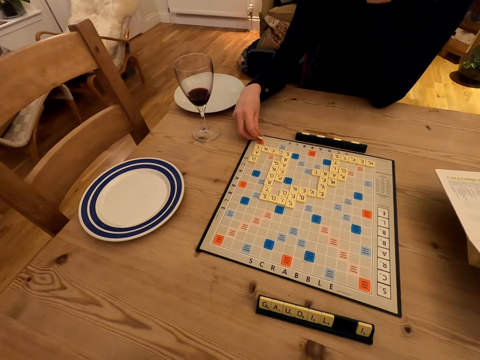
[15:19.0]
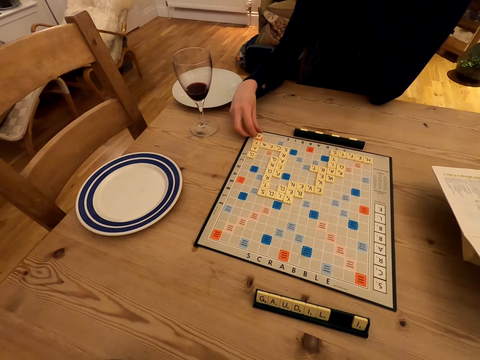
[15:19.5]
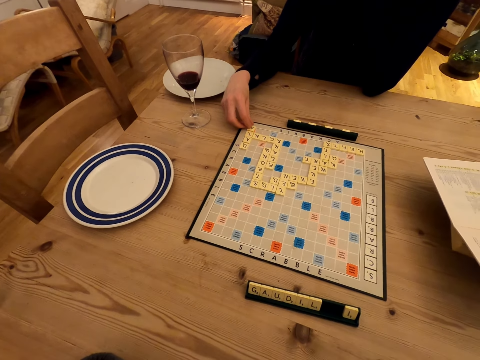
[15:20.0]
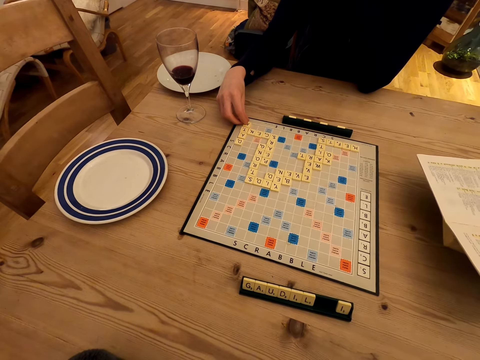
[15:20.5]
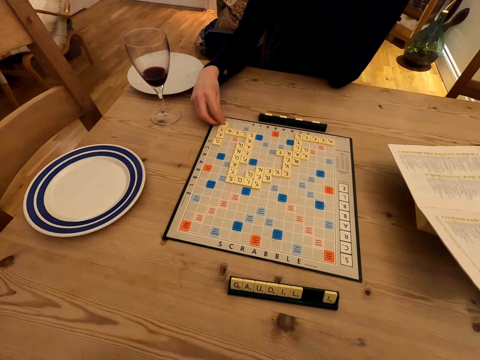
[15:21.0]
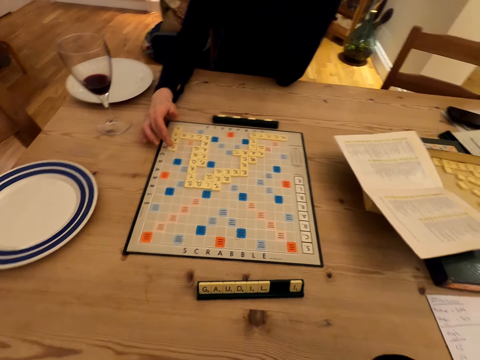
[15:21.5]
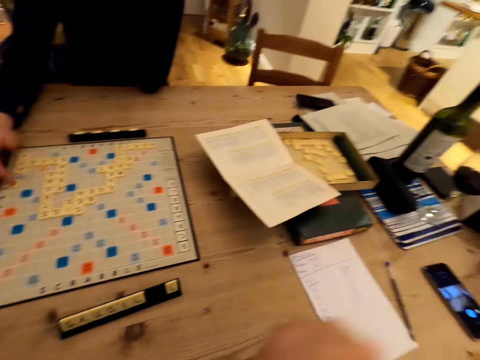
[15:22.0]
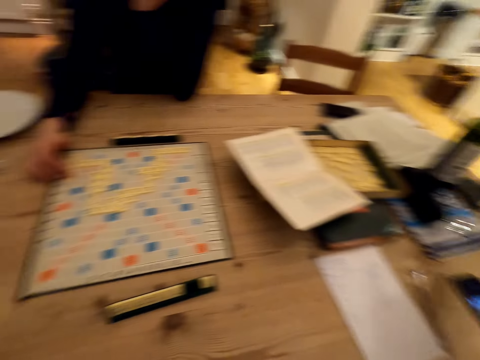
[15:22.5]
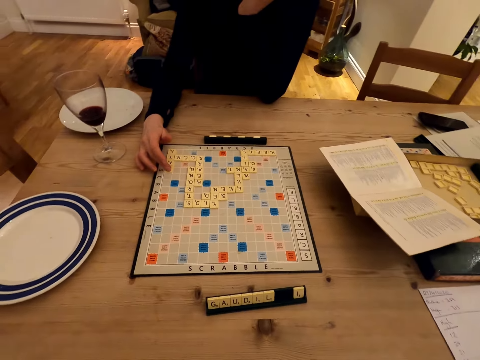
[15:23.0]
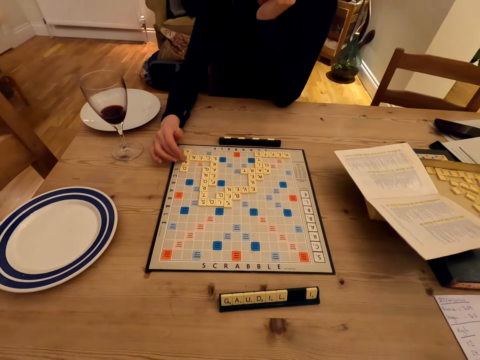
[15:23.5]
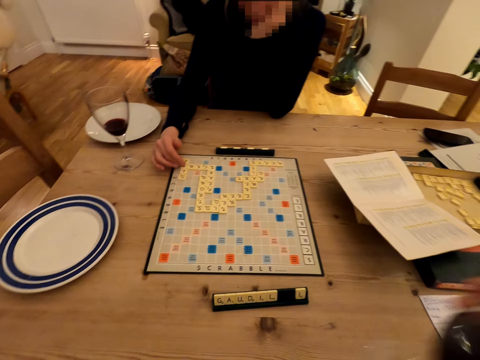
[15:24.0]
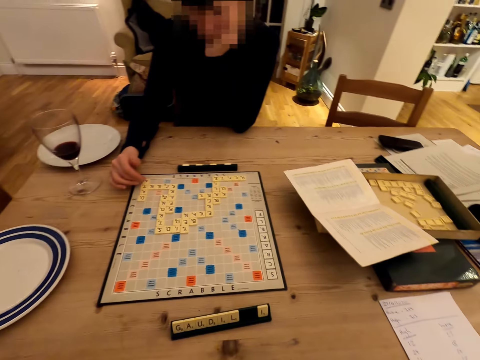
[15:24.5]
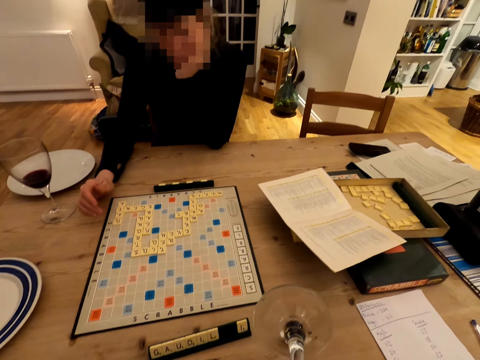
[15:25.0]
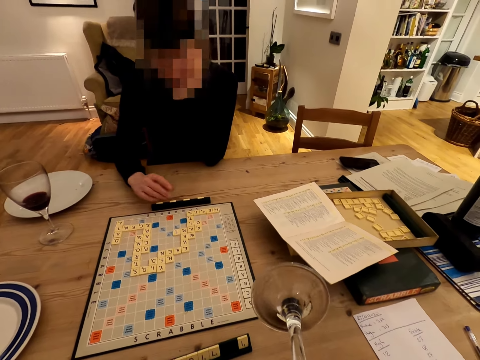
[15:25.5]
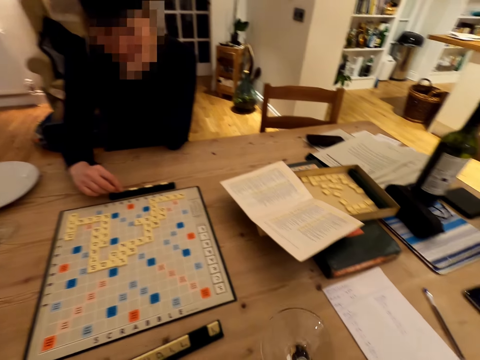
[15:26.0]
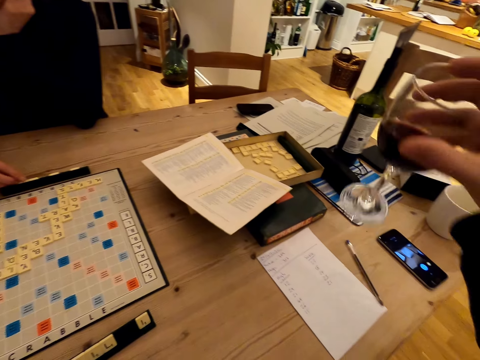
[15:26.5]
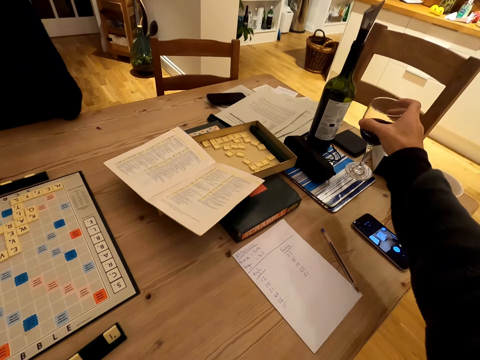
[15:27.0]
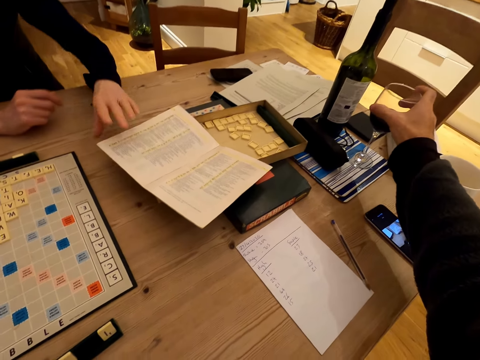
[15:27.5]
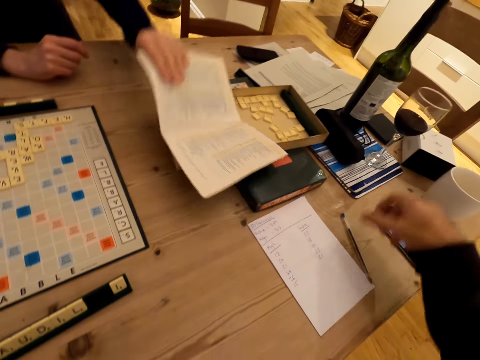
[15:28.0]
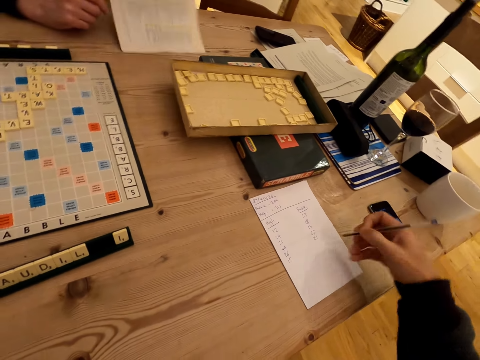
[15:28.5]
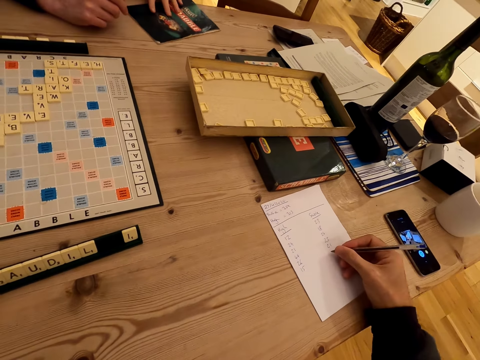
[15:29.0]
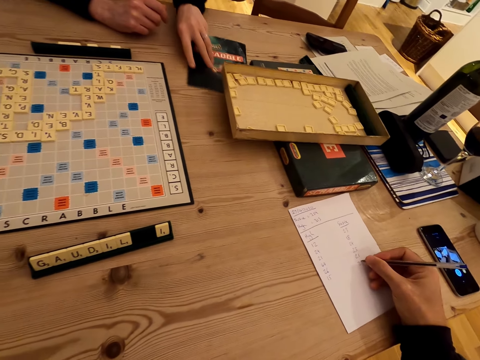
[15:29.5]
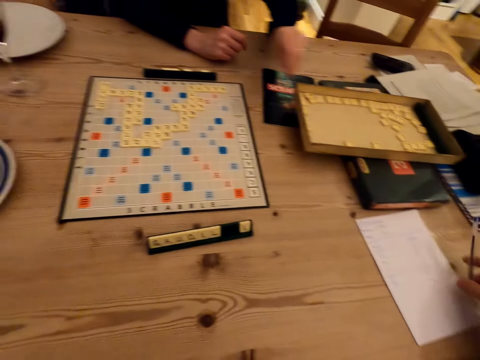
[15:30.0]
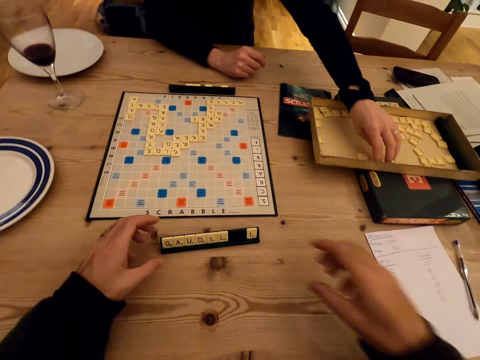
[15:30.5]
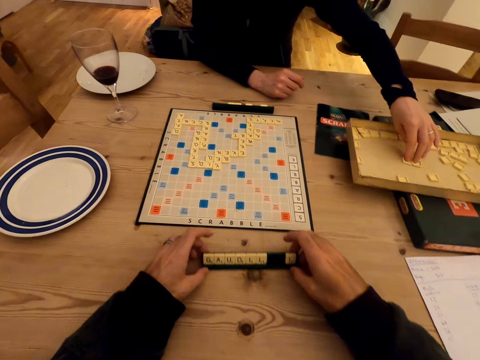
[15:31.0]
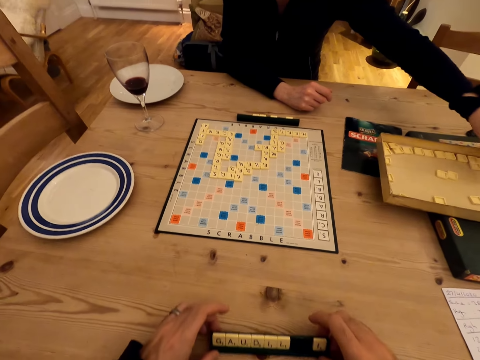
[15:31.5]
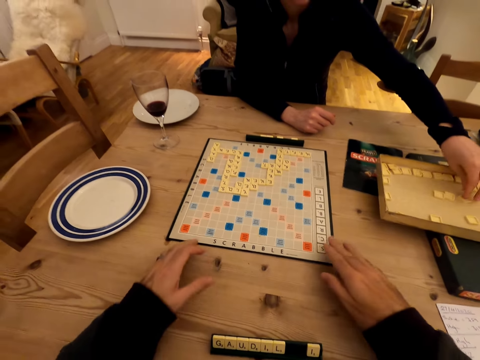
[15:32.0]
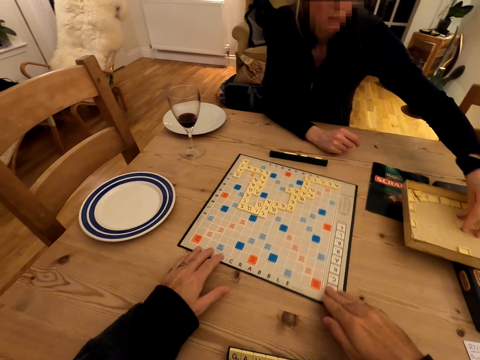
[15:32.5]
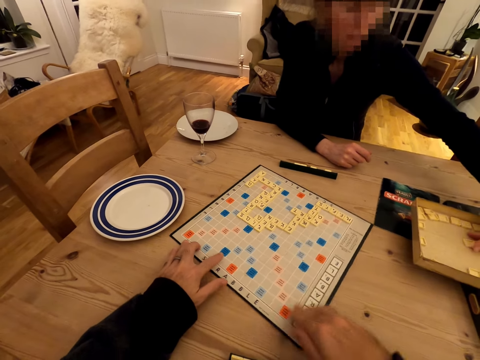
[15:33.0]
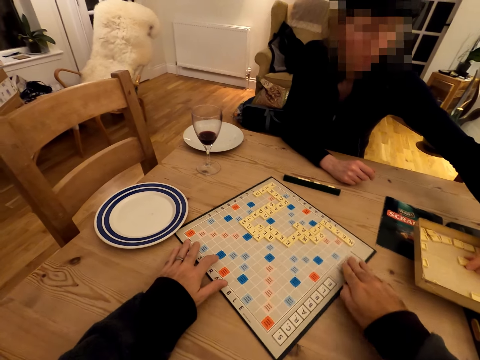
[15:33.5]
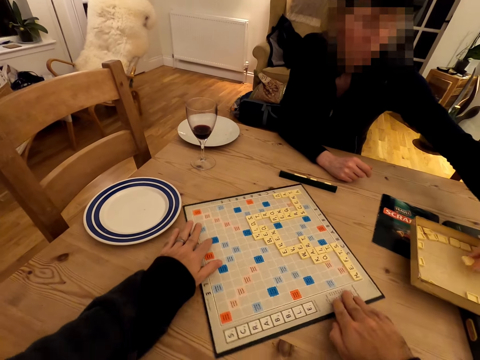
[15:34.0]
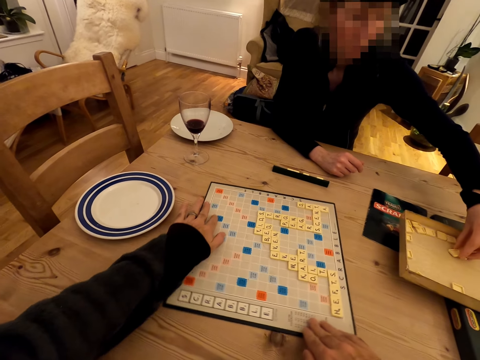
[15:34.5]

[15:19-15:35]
The camera wearer moves a hand. They stare at the scrabble board. A lady plays the scrabble game. She plays the scrabble game again. The camera wearer moves hands. They drink wine from the glass. The lady talks with the camera wearer. The camera wearer places the glass of wine on the table. The lady picks up the manual paper. The camera wearer picks up the paper. They hold a pen. They write on the paper with the pen. The lady touches a booklet. She pushes the manual book on the table. She picks up the scrabble cubes. The camera wearer holds the scrabble cubes. They drag the scrabble cubes. The lady picks up the scrabble cubes. The camera wearer turns the scrabble board. The lady picks up the scrabble cubes.

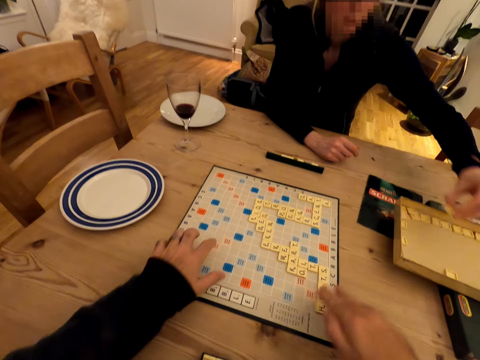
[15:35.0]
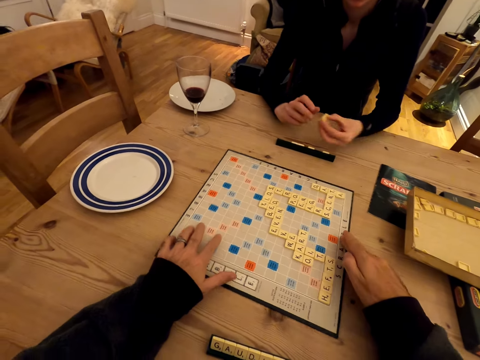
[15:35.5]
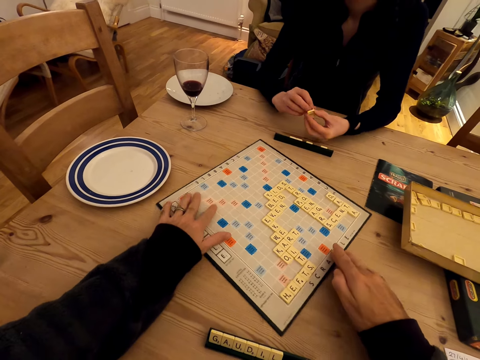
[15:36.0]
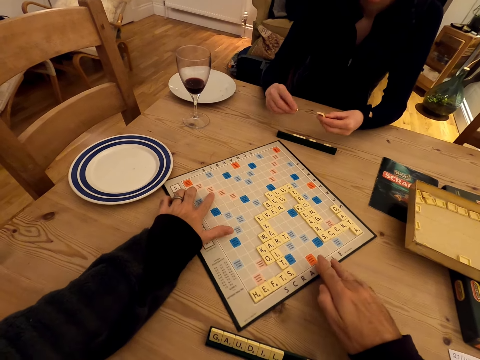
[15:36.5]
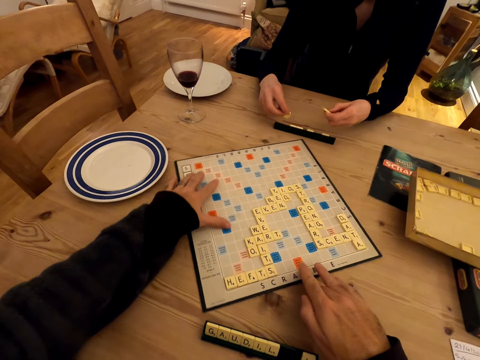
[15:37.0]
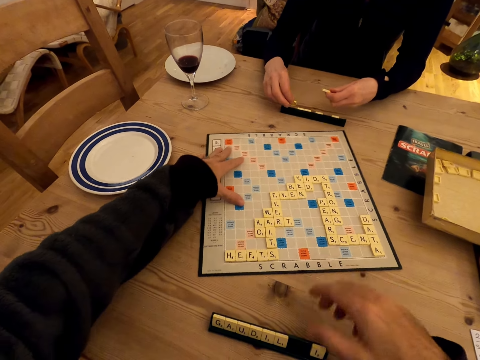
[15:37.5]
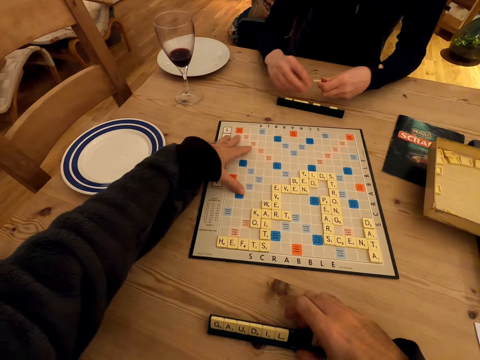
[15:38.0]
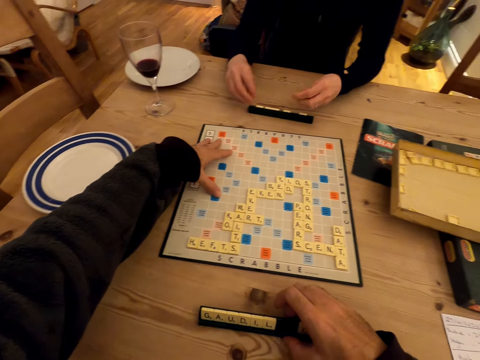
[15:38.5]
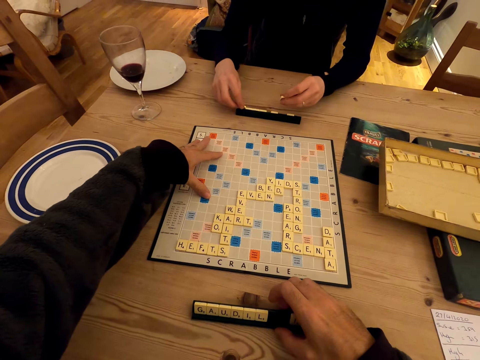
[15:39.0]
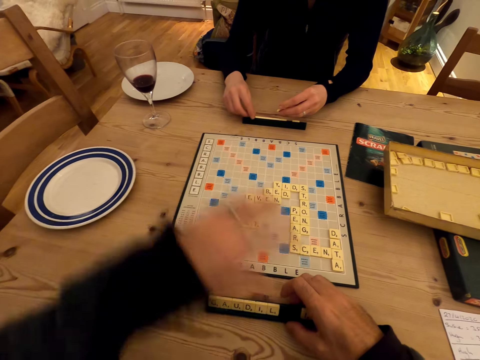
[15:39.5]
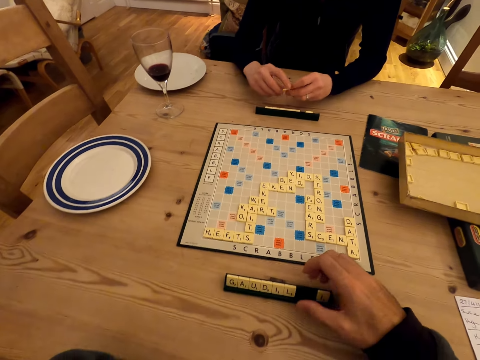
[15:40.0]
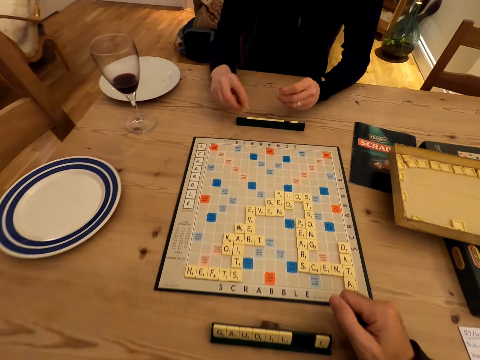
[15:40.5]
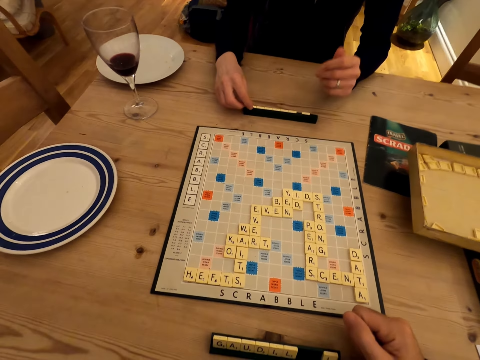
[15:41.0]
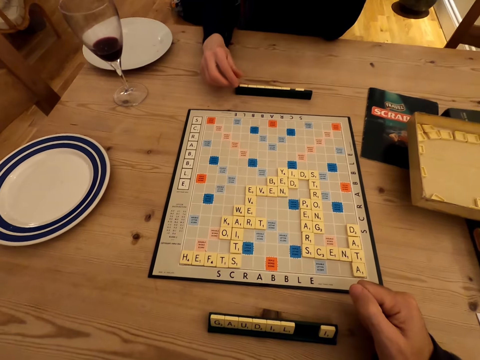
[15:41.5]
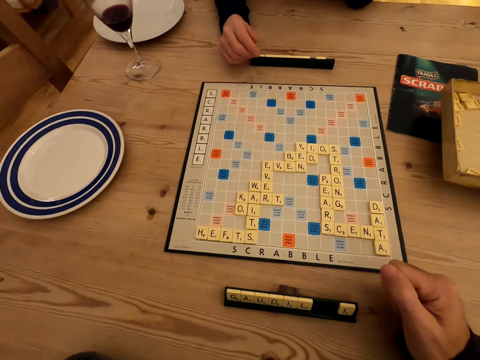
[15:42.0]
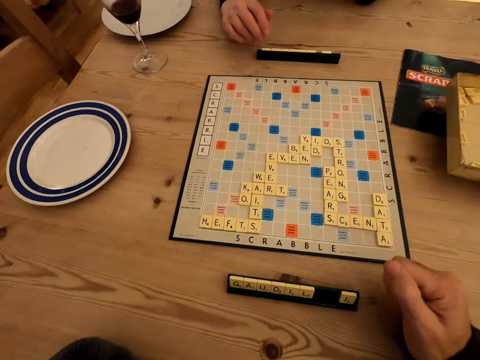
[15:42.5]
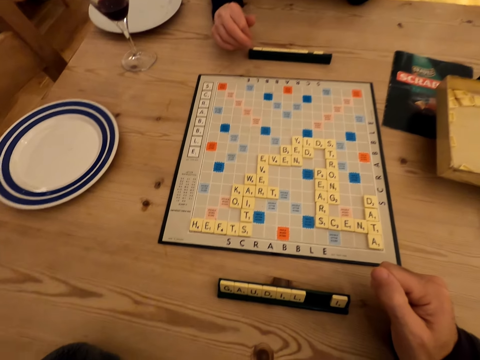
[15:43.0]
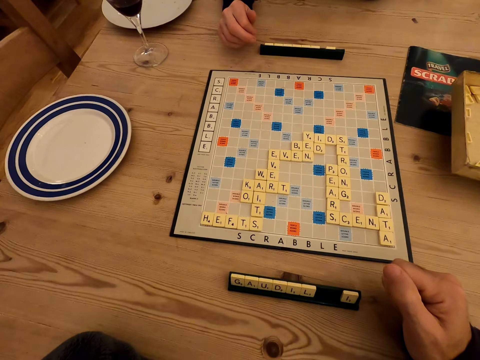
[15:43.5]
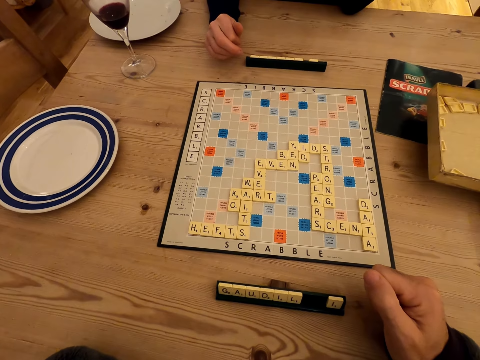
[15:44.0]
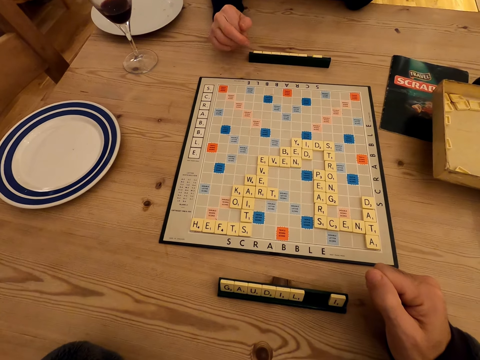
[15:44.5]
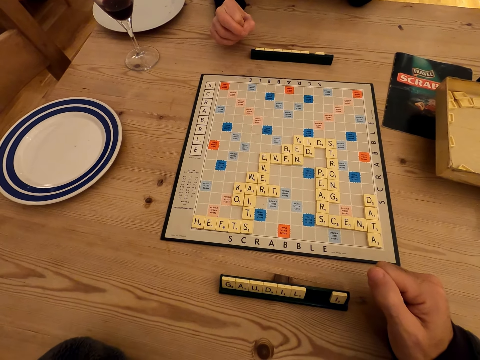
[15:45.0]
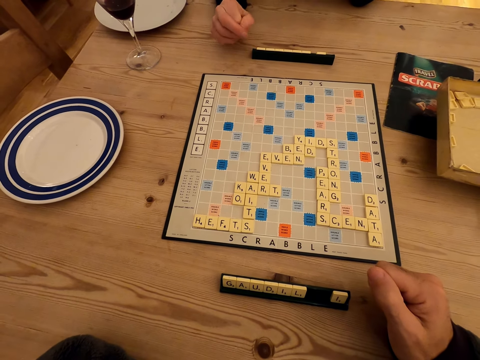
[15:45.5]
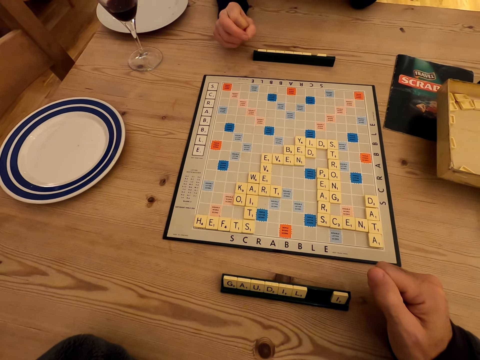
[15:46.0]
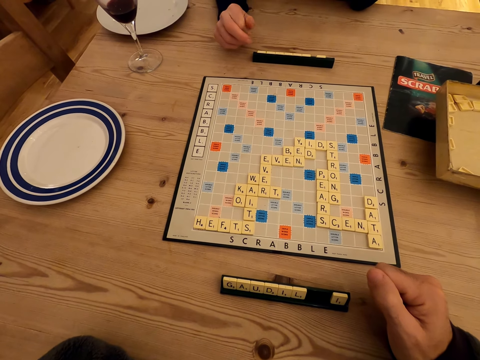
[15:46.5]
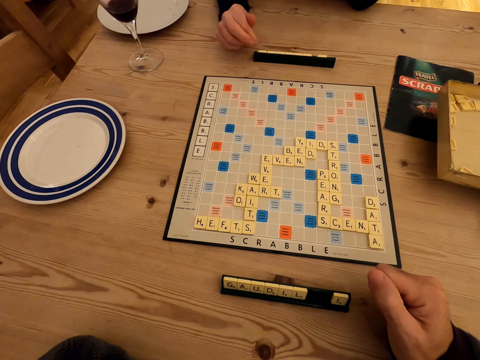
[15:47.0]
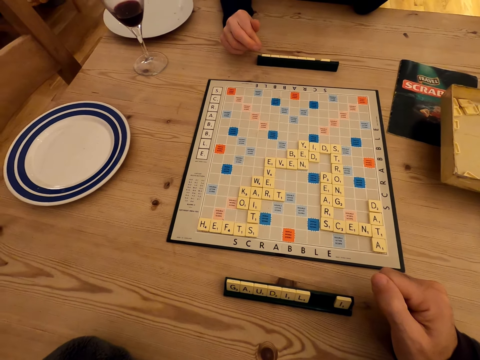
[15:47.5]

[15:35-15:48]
The camera wearer turns the scrabble board. A lady holds the scrabble cubes. The camera wearer holds the scrabble cubes. The lady holds the scrabble cubes. The camera wearer turns the scrabble board. They move a hand. The lady holds the scrabble cubes. The lady stares at the scrabble board. The camera wearer stares at the scrabble board.
